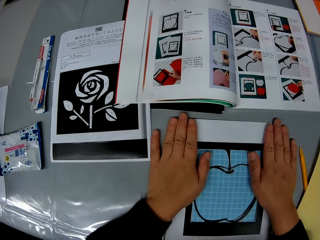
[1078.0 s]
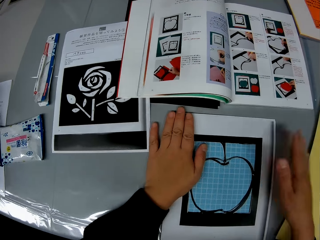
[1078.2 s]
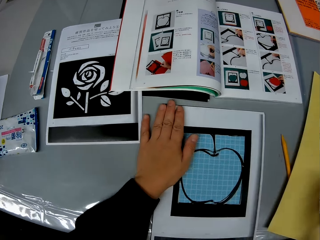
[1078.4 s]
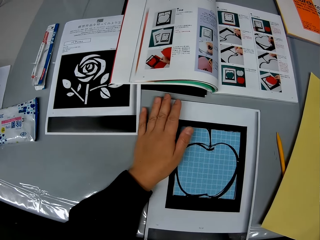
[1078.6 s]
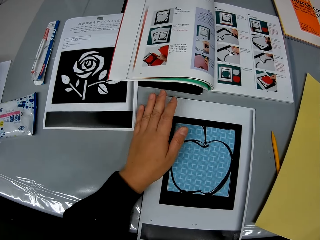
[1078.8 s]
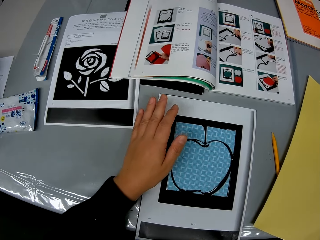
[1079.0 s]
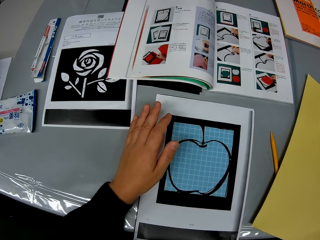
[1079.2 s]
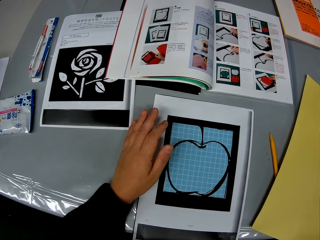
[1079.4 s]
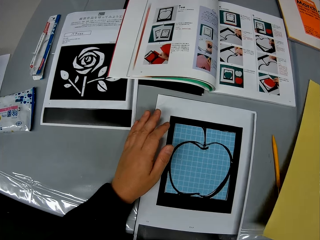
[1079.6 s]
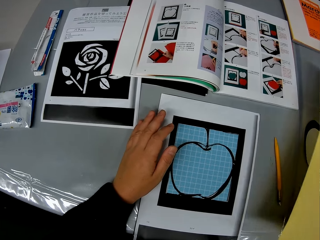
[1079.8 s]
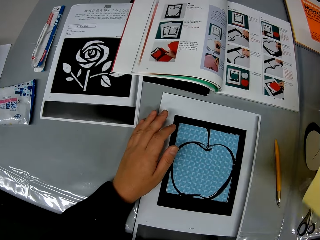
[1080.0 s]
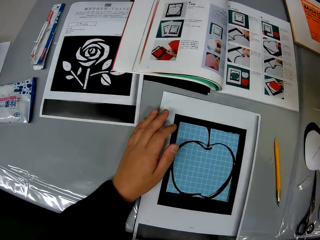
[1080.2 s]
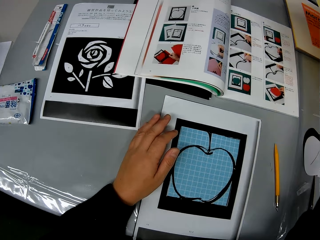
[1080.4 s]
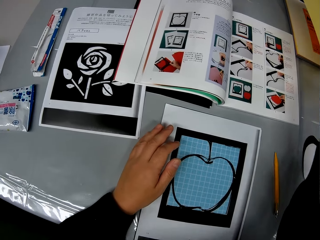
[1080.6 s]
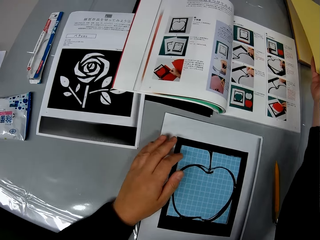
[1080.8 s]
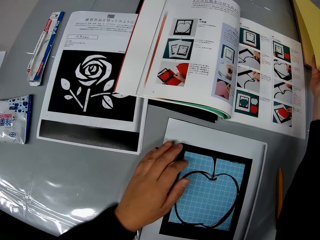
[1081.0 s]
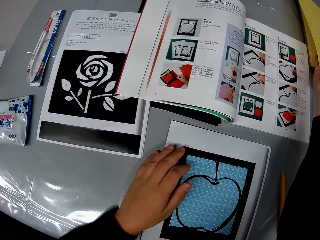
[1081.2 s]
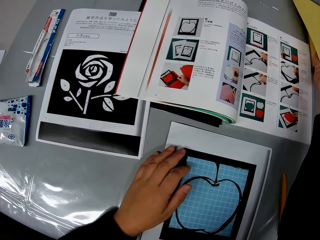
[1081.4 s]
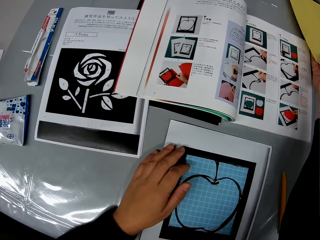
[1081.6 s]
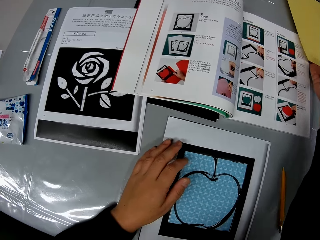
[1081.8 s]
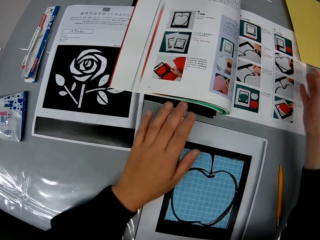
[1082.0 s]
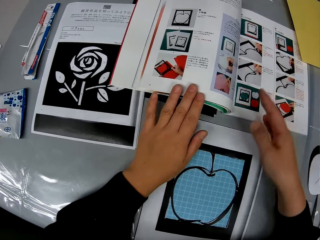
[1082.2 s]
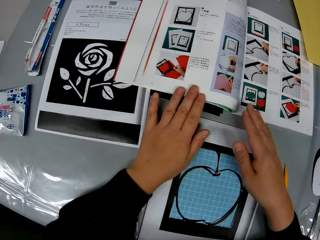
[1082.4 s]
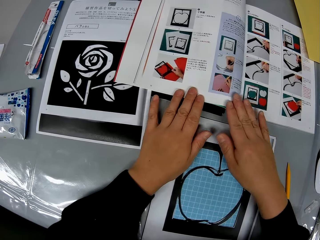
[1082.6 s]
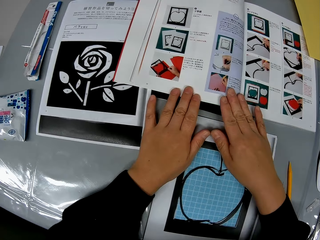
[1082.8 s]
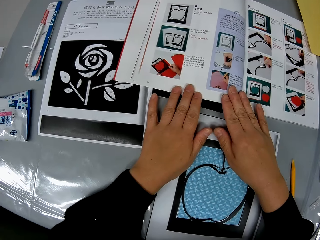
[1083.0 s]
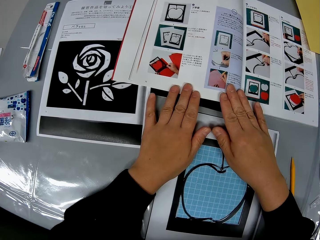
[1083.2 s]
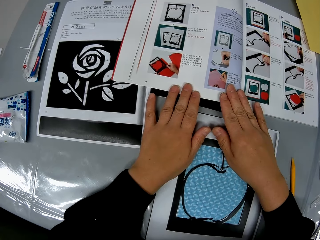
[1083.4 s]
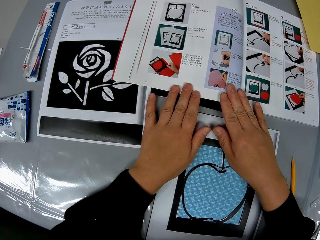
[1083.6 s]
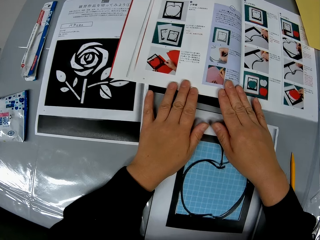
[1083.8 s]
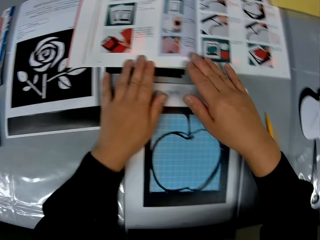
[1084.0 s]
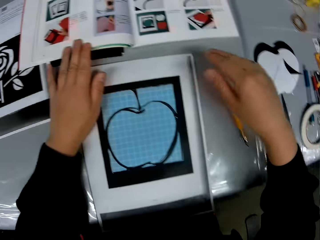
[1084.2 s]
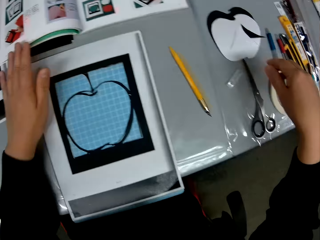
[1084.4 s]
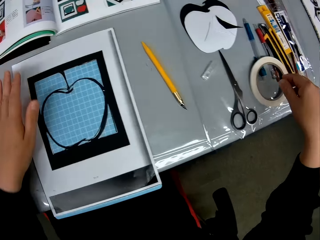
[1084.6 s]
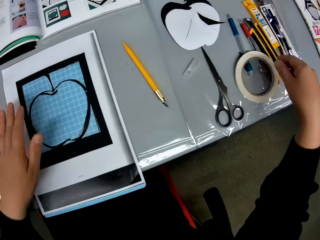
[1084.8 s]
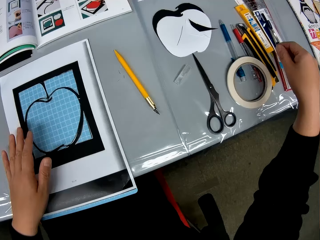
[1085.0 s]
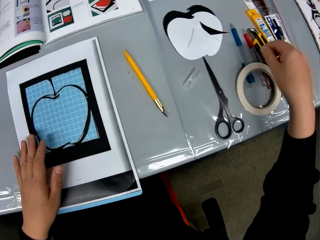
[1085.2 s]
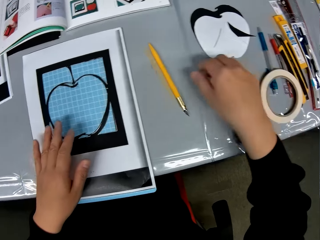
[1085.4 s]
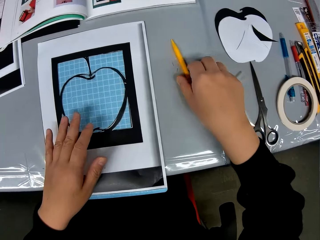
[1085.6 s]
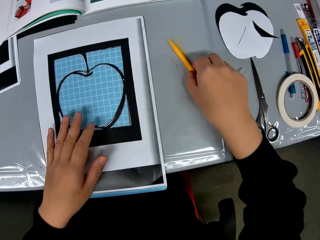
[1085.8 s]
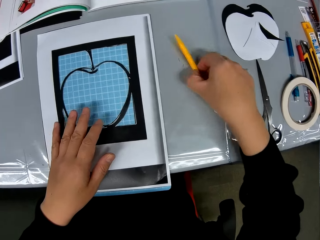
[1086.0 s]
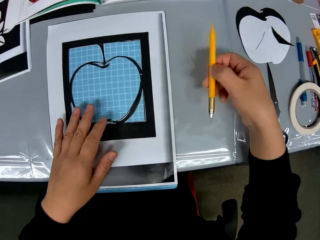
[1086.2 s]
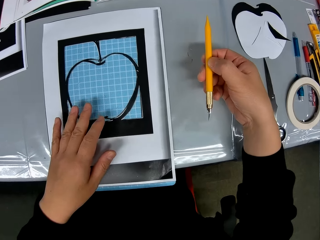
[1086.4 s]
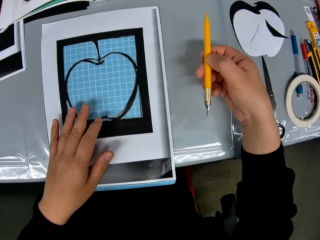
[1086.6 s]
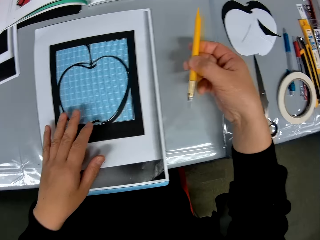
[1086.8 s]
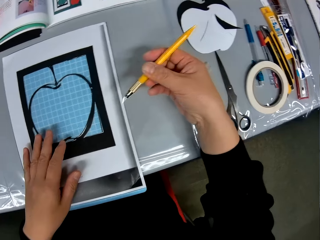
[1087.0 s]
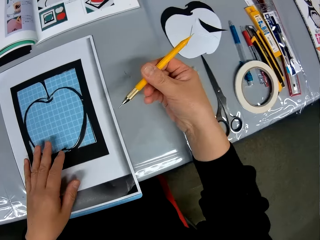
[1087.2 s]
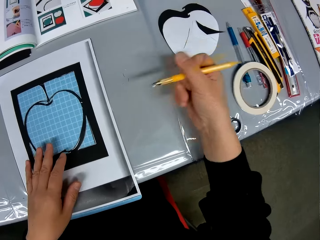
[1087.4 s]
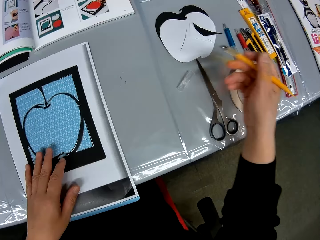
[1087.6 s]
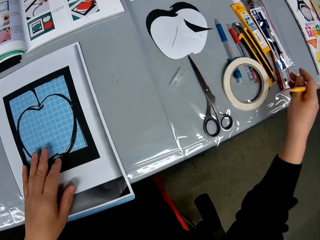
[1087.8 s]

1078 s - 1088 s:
The camera wearer picks up the sheet of the match color book on the table. They drop the sheet of the match color book back on the table. They read from the book, the manual book, on the table. They pick up the cutting stencil or scalpel on the table.

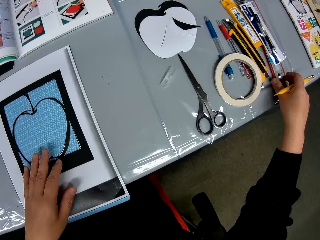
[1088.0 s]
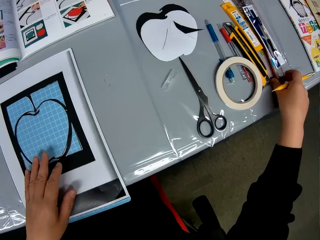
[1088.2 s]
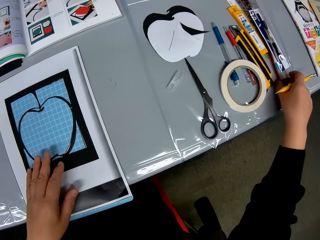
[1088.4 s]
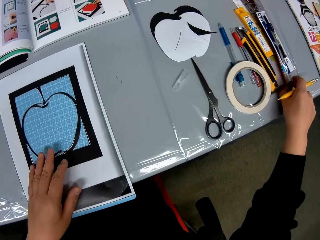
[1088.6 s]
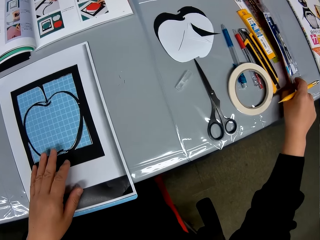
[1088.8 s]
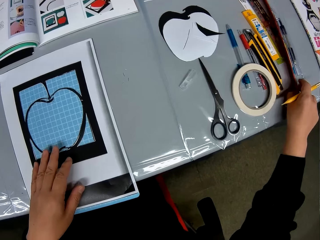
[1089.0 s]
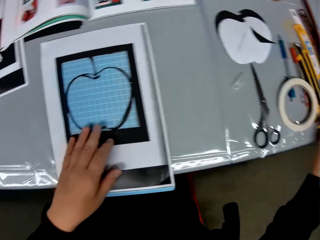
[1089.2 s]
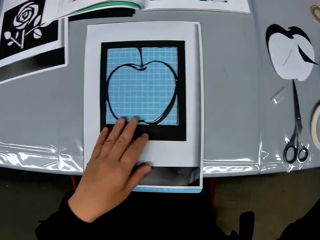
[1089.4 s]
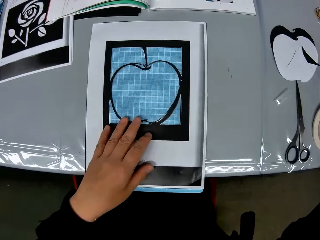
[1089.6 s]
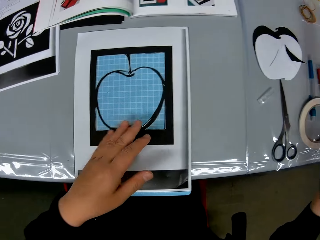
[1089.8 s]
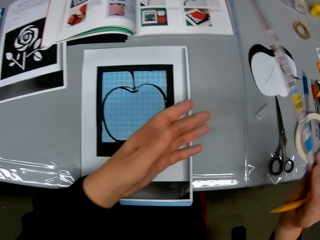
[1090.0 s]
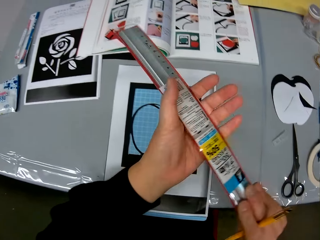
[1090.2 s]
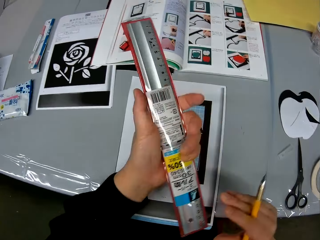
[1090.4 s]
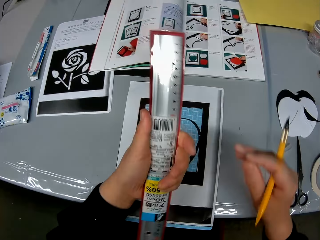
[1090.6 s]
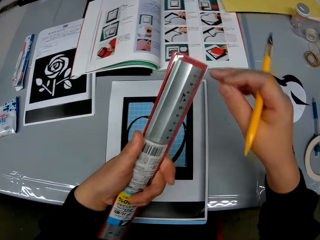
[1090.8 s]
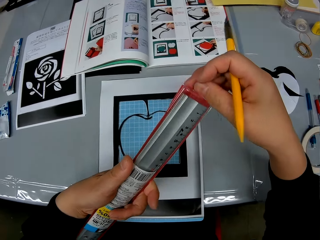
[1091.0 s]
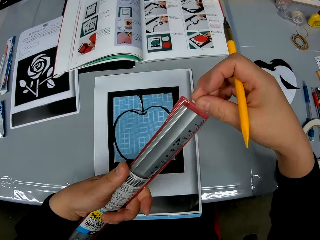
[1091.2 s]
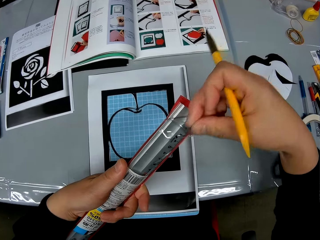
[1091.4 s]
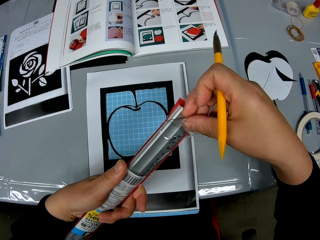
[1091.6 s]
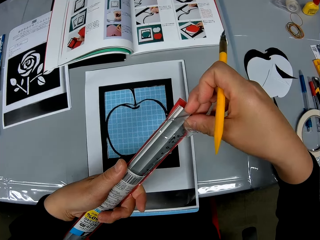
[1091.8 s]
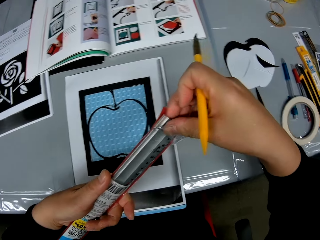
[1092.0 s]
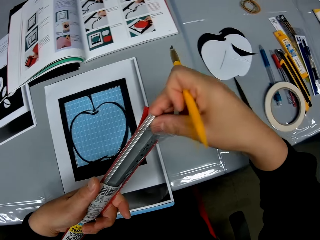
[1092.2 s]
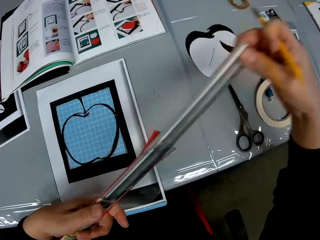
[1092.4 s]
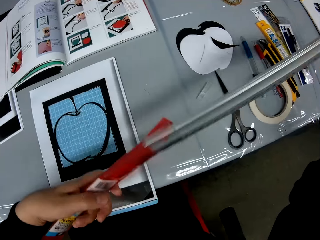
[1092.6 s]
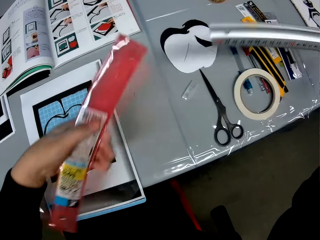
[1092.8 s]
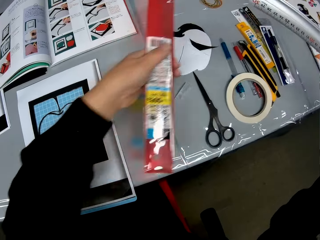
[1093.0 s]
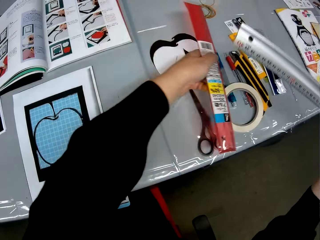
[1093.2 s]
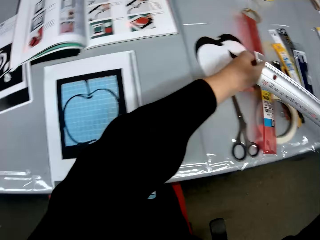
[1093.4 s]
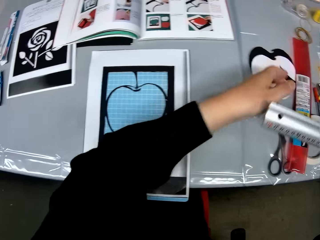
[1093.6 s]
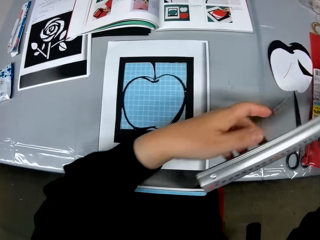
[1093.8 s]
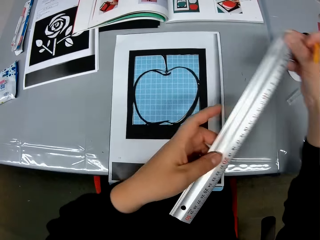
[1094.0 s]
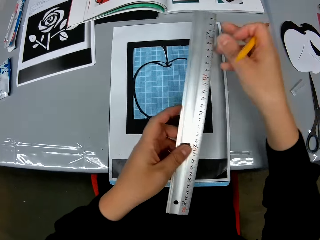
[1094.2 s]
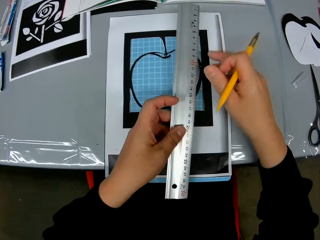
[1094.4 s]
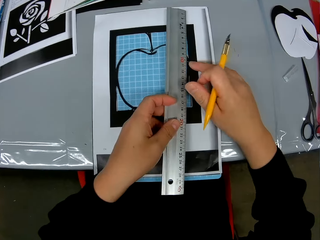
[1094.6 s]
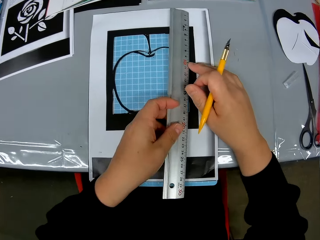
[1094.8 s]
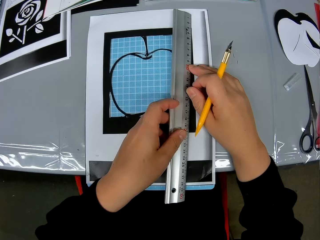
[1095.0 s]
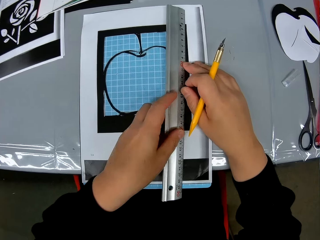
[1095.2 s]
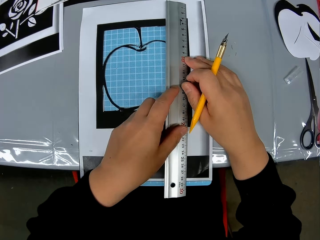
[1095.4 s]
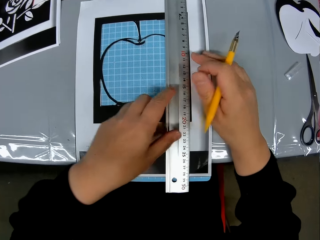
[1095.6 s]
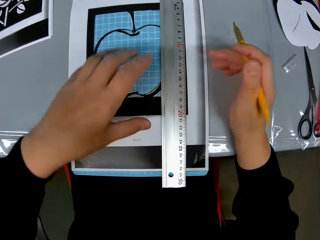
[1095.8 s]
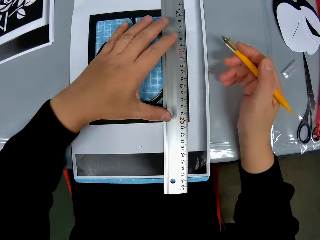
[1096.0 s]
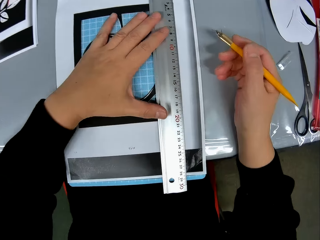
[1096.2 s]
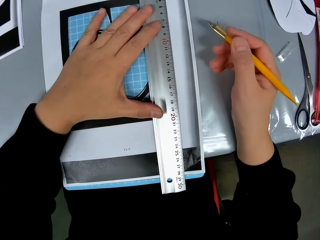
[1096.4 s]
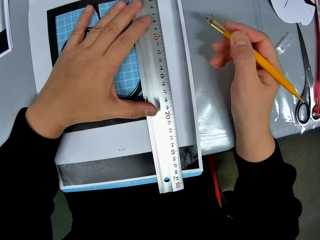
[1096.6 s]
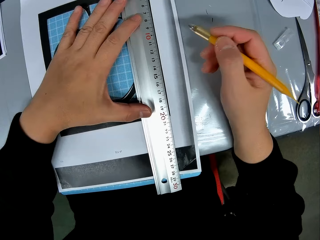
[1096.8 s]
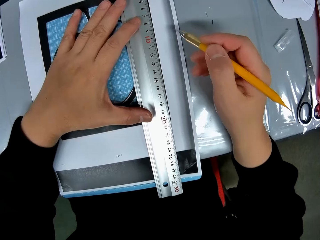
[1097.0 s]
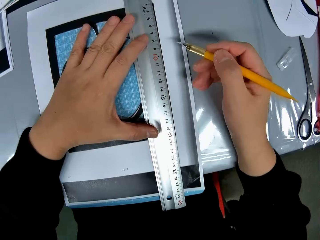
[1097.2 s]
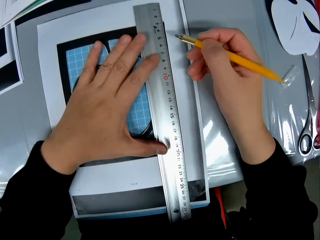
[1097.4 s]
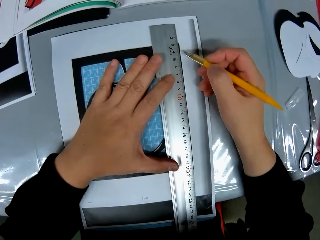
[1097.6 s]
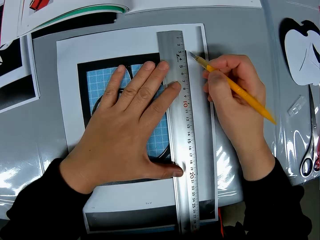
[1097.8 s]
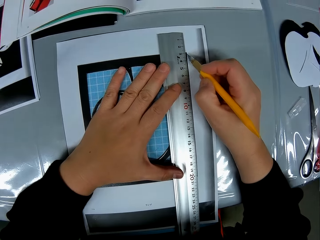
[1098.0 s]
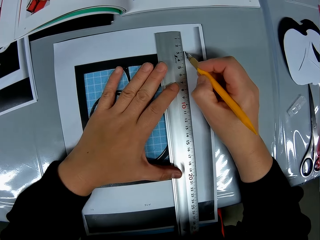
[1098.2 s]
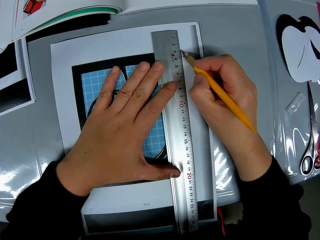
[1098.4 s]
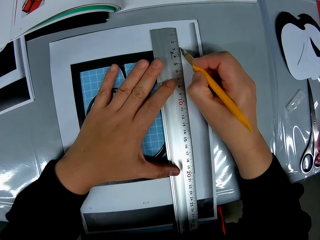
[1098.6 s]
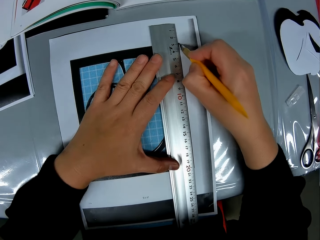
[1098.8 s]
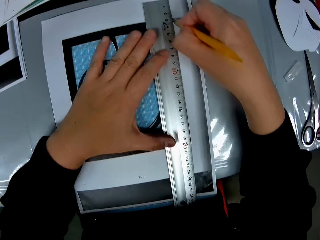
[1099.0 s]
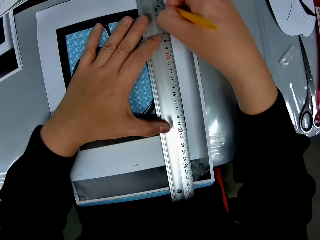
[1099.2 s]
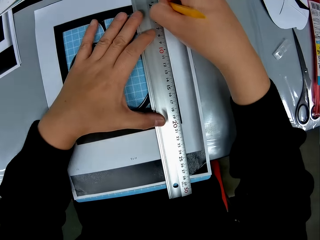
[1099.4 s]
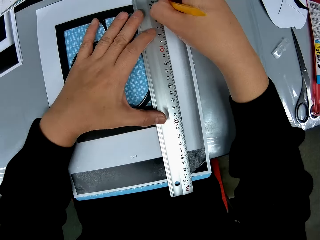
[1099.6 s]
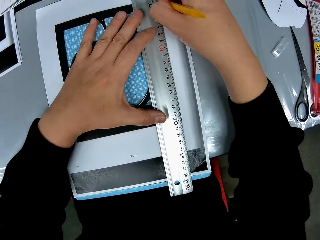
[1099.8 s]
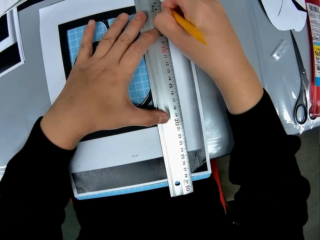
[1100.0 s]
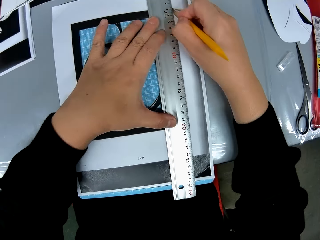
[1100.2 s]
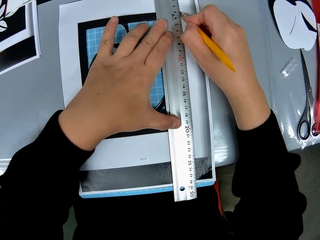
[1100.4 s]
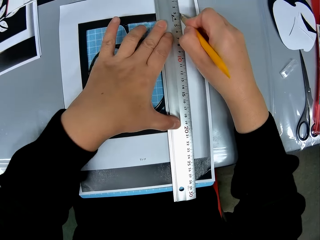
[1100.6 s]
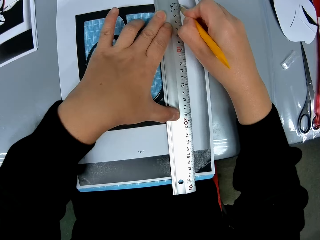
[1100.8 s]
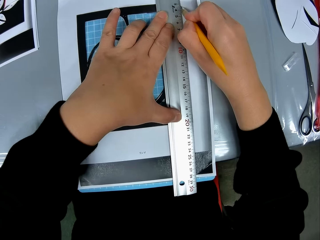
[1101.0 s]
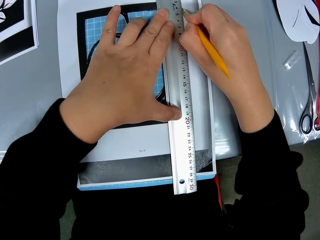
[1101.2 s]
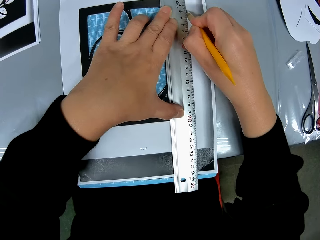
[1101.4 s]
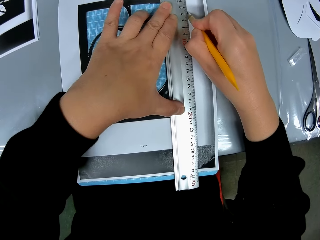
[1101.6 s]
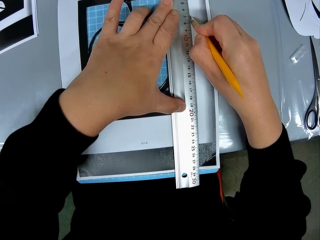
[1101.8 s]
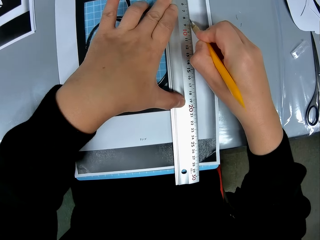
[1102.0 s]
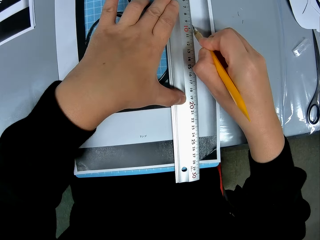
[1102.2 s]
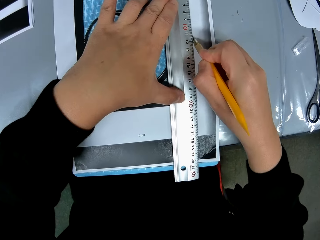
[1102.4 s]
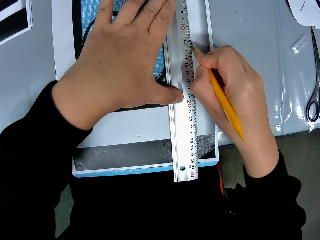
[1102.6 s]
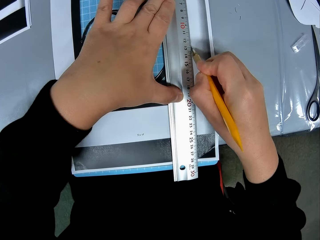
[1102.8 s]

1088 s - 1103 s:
The camera wearer picks up a nylon of scale ruler on the table. He brings out the scale ruler with his right hand from the nylon. He drops the nylon on the table with his left hand. He places the scale ruler on the craft sheet on the table. He cuts the craft sheet with the cutting stencil.
